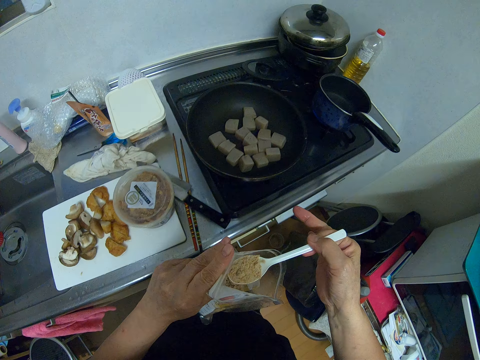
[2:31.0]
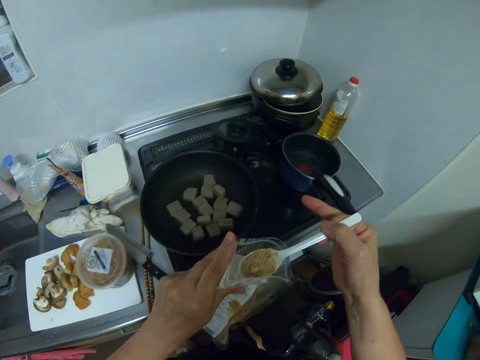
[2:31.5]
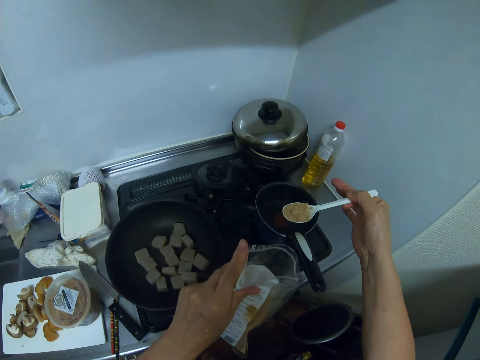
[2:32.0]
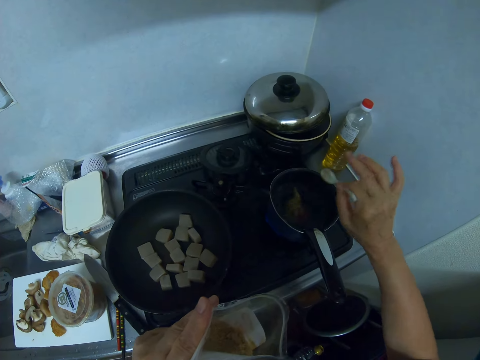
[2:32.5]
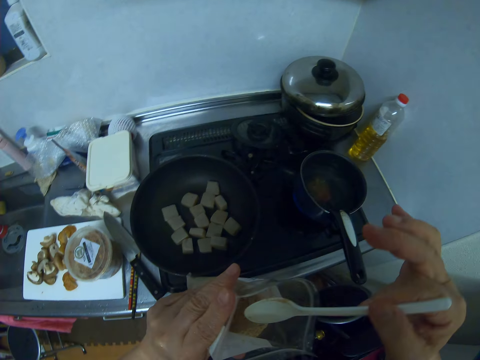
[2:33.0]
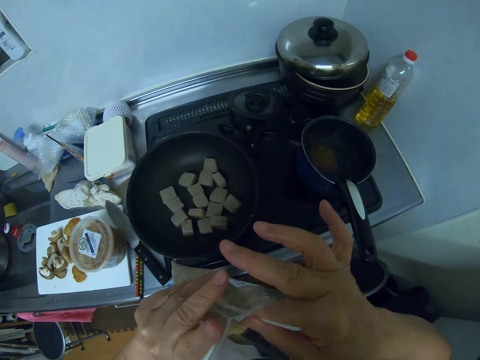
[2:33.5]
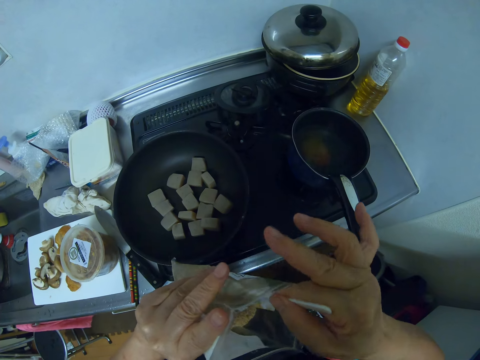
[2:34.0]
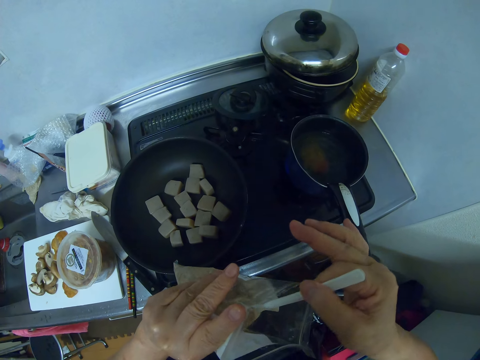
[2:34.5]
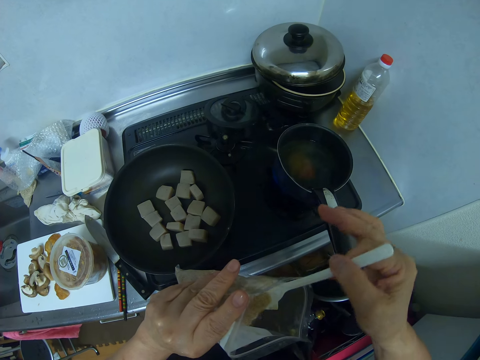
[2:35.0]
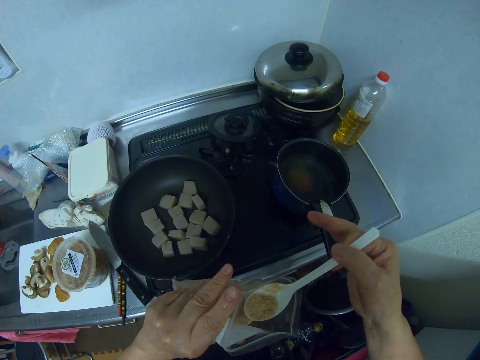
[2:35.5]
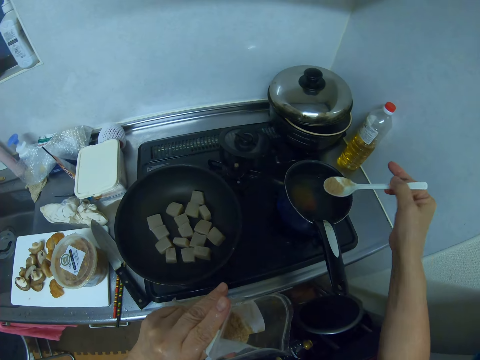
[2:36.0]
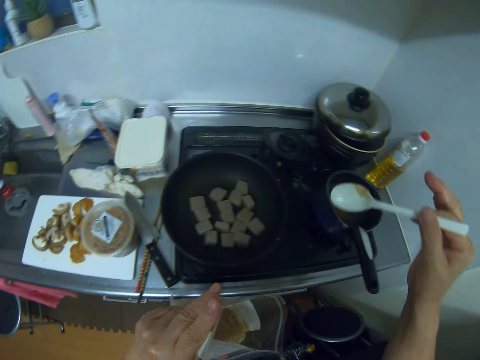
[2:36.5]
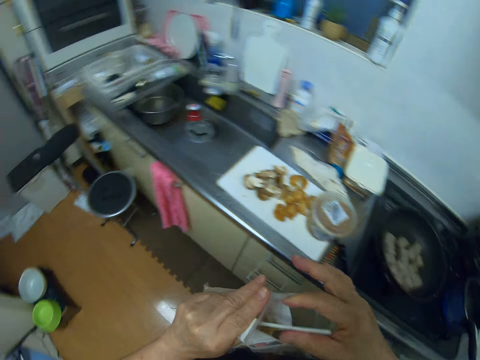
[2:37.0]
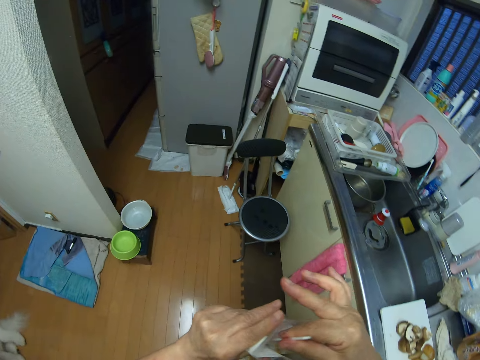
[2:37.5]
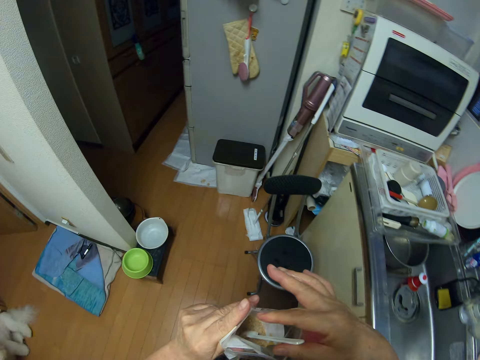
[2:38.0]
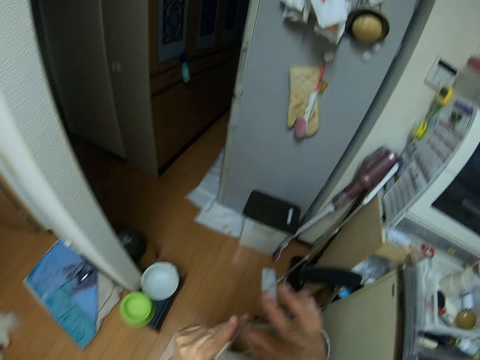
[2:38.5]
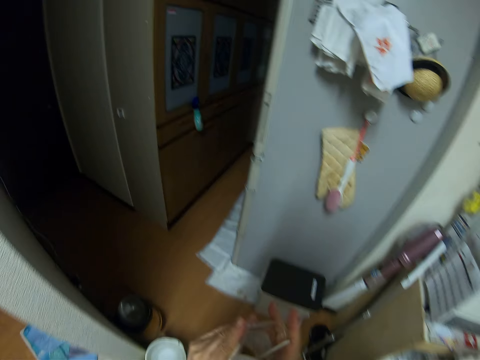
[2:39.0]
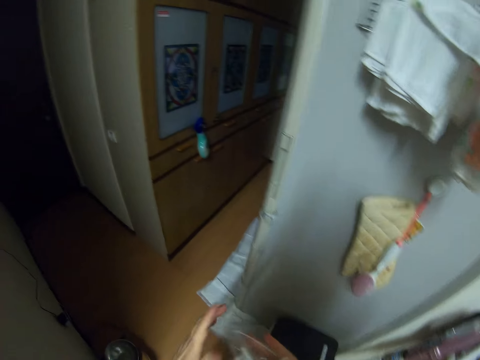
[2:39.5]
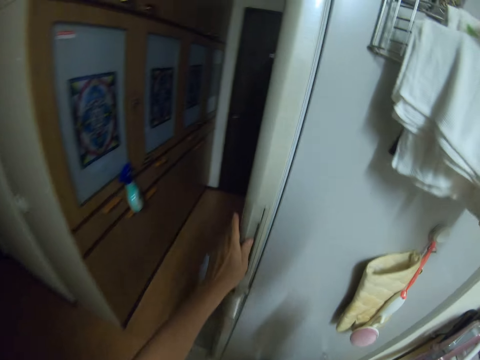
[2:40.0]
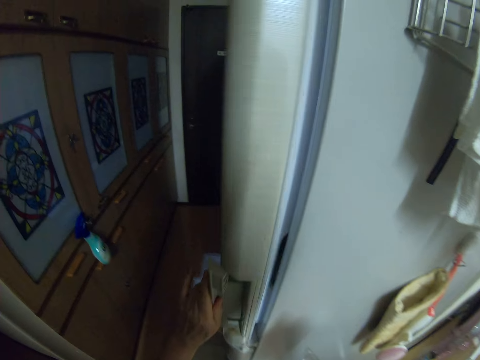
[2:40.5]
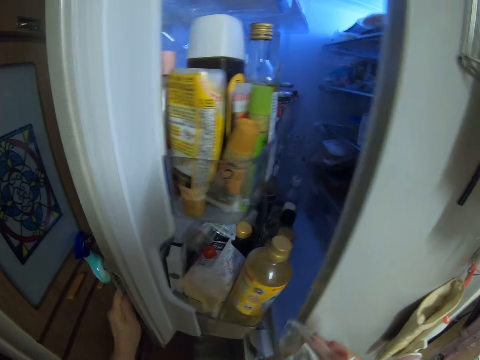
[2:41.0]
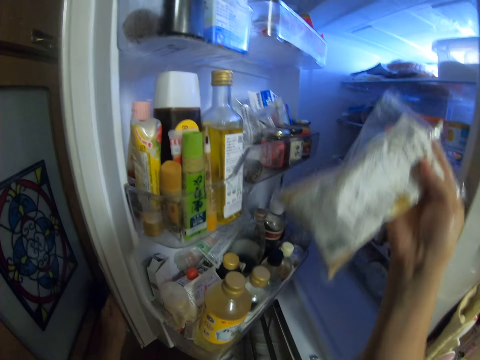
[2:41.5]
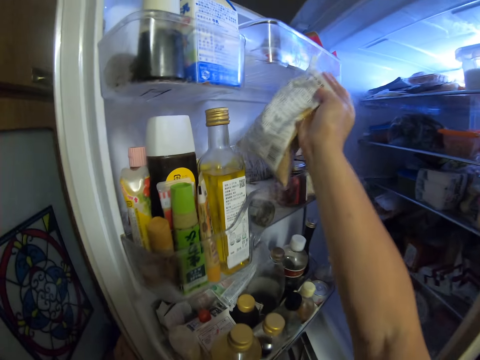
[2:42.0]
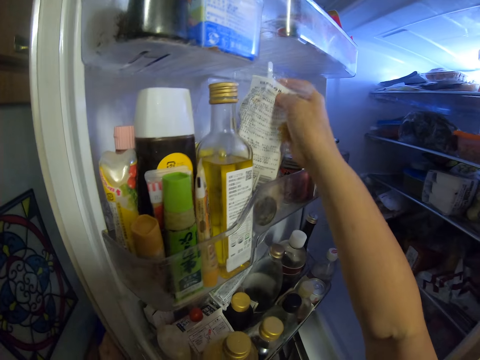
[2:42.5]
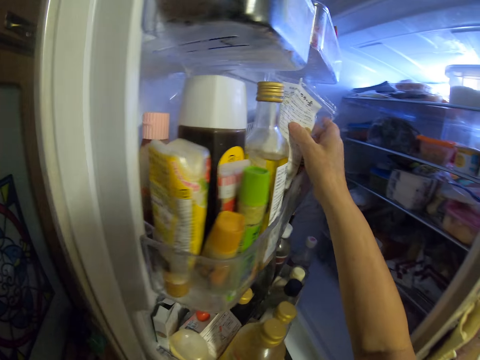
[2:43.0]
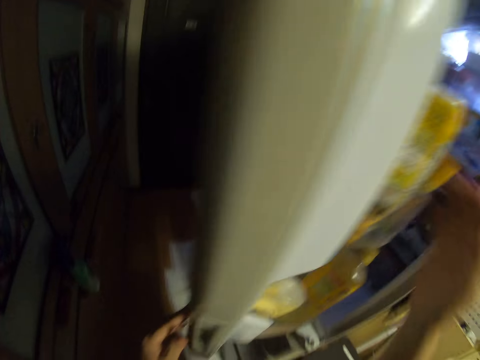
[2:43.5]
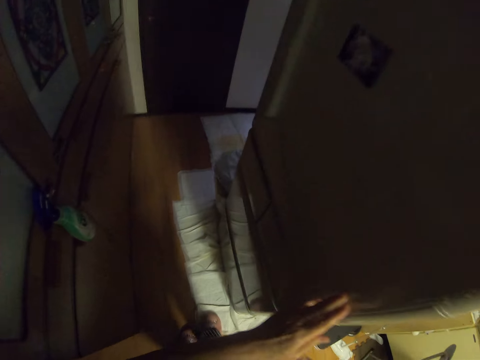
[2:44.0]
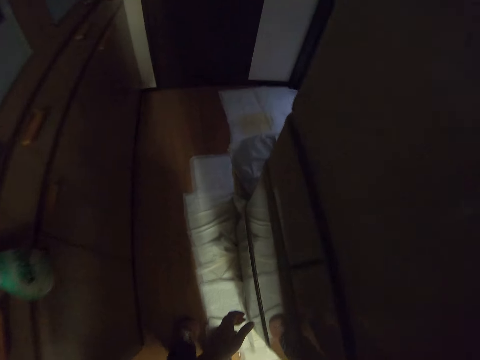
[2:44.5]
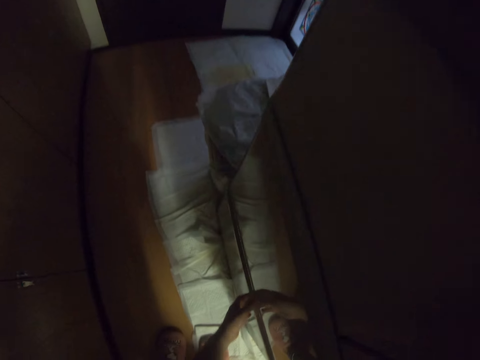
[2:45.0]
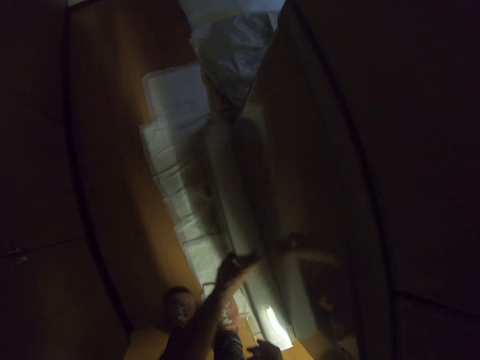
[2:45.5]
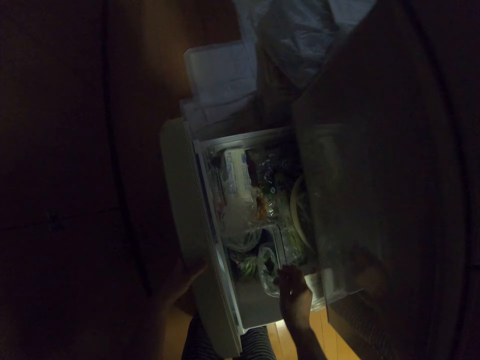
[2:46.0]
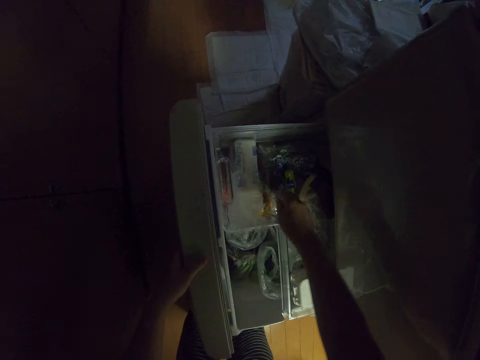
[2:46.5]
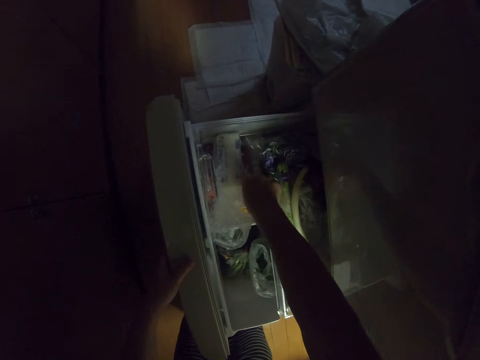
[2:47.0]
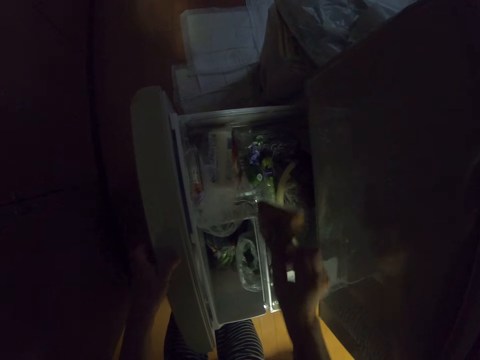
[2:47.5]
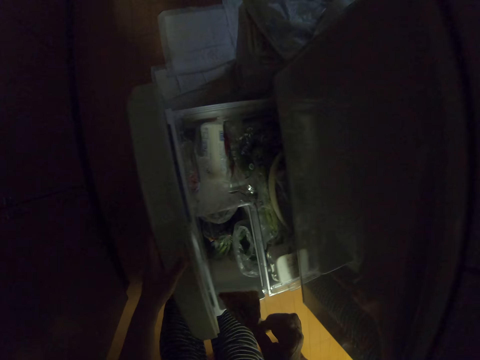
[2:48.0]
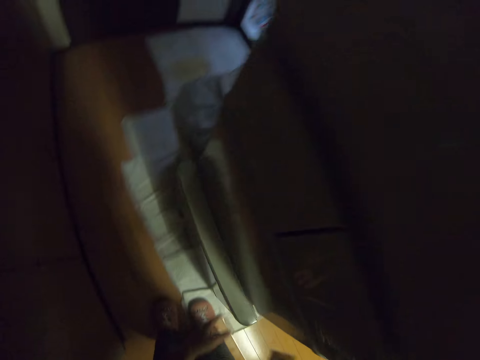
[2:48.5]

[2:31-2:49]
The camera wearer adds the food seasoning in the cooking pan with water. They scoop the food seasoning from the zip lock bag or plastic package with the spoon. They add the food seasoning in the cooking pan with water again. They put the spoon in the zip lock bag. They hold the zip lock bag with the right hand. They open the fridge door. They put the zip lock bag in the fridge. They close the fridge door. They open a fridge drawer. They pick a nylon from the fridge drawer. They close the fridge drawer.

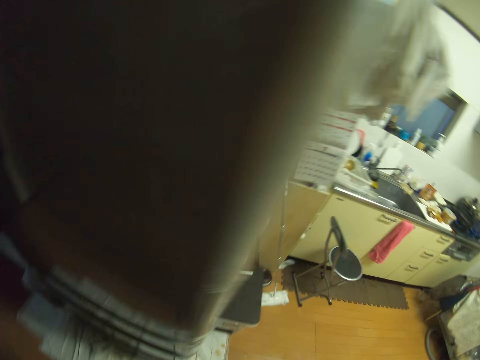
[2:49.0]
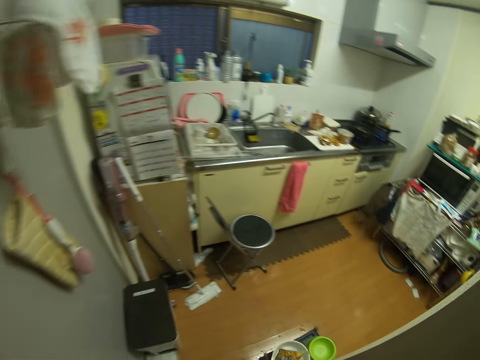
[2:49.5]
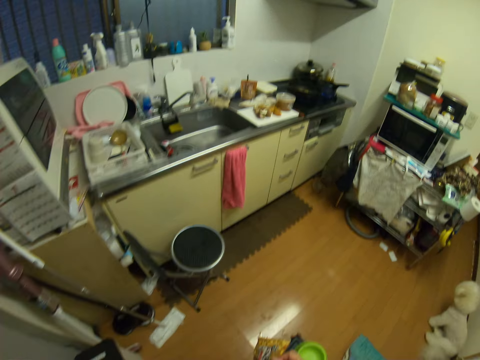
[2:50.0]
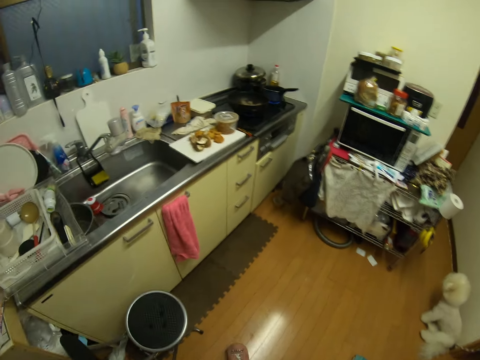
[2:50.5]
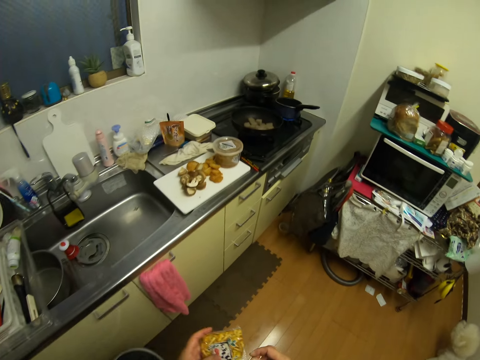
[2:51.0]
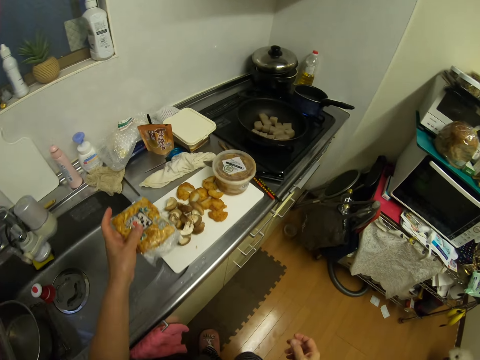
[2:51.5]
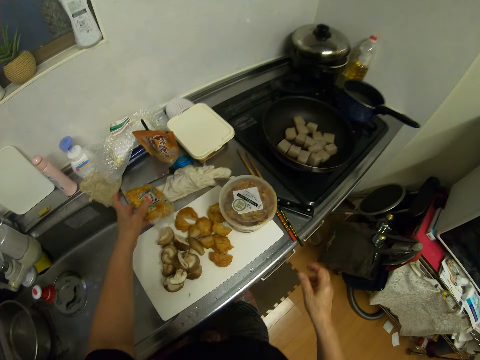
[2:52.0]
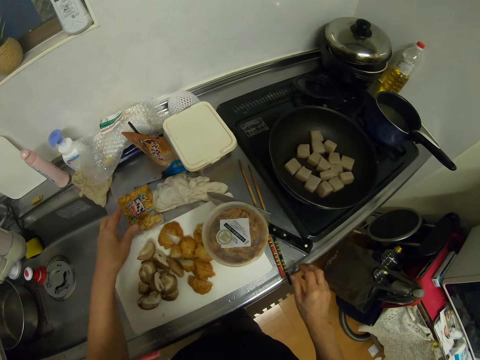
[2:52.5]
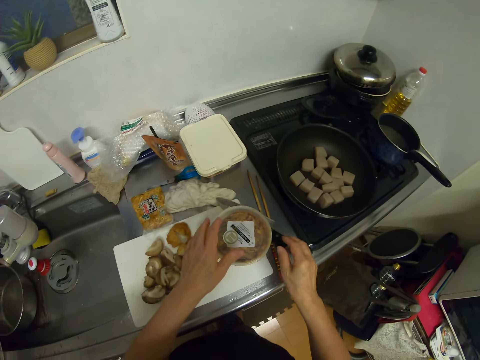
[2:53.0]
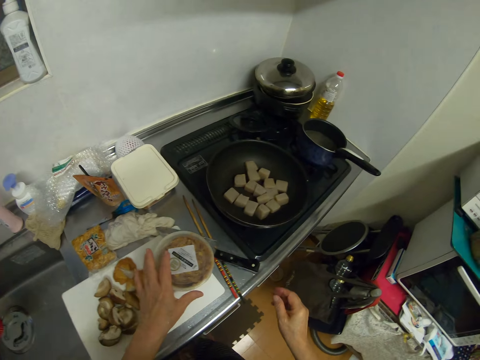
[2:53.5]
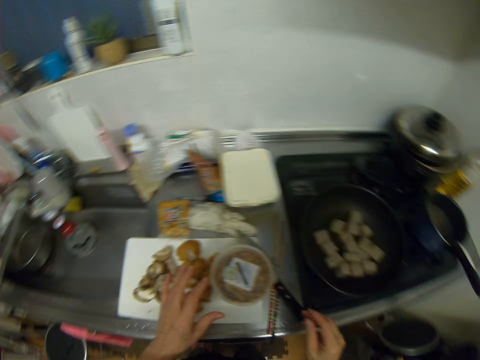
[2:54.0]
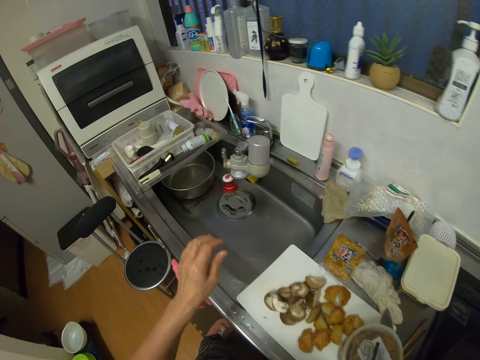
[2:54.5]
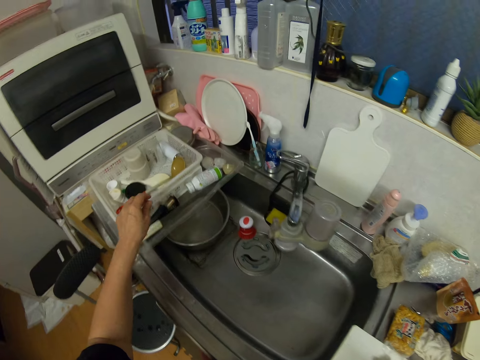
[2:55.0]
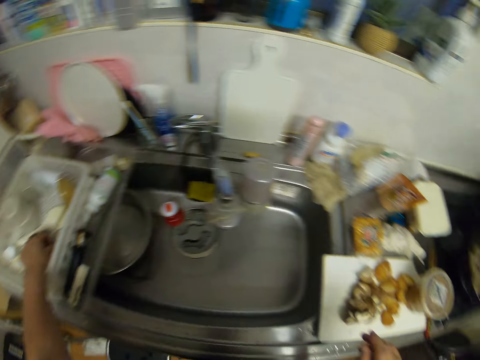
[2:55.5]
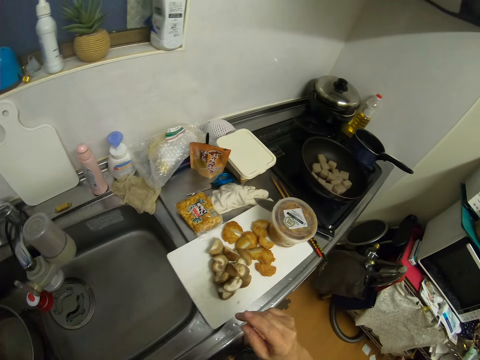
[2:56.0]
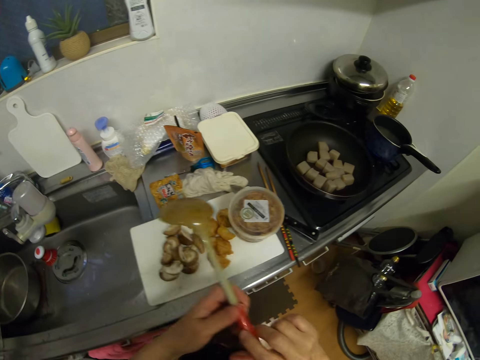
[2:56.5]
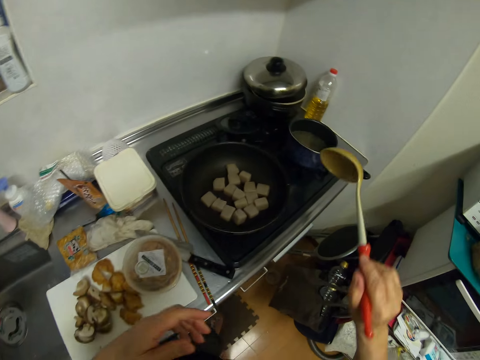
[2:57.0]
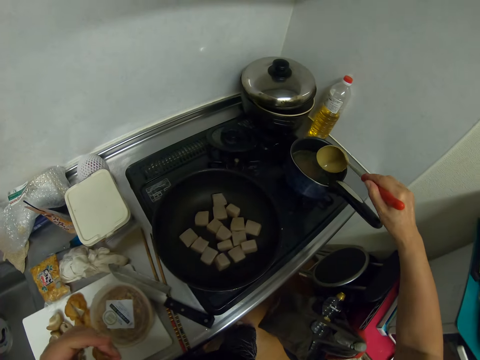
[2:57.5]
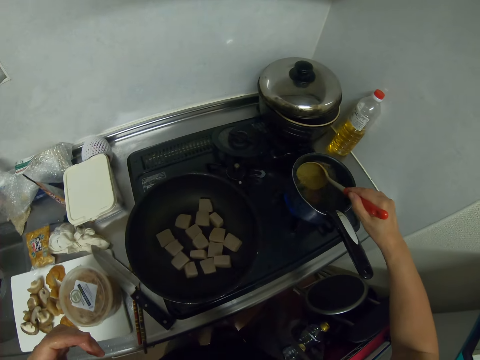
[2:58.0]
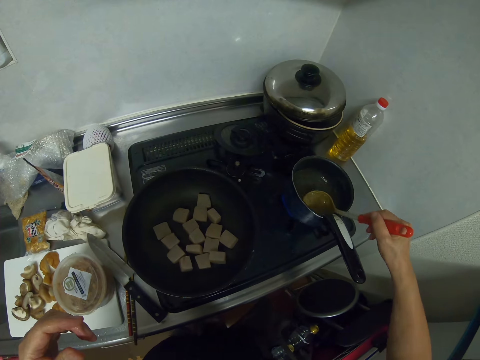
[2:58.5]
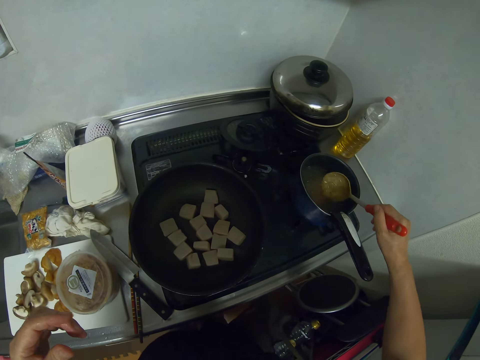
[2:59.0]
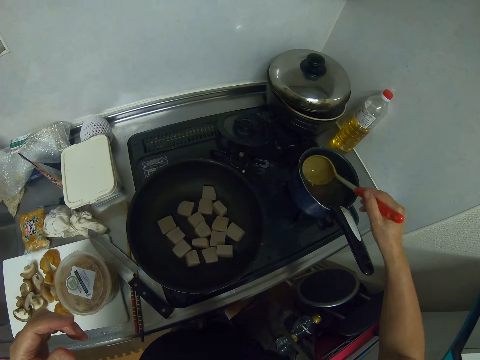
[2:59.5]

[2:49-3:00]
The camera wearer walks in the room. They drop the nylon on the kitchen worktop. They move hands. They walk in the room. They pick a cooking spoon from the rack. They stir the water in the pot with the cooking spoon.
